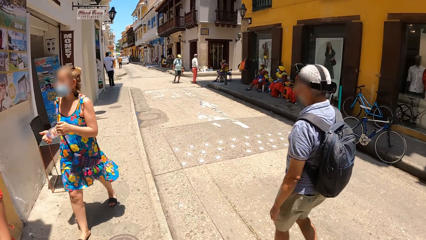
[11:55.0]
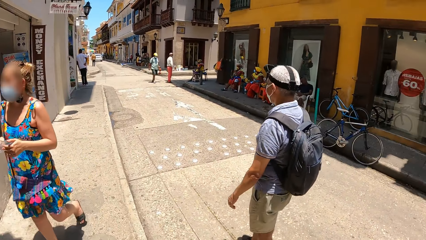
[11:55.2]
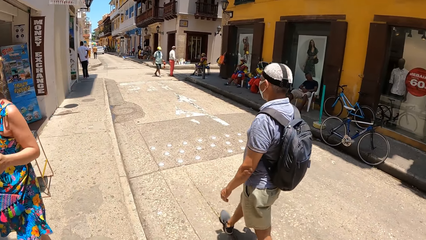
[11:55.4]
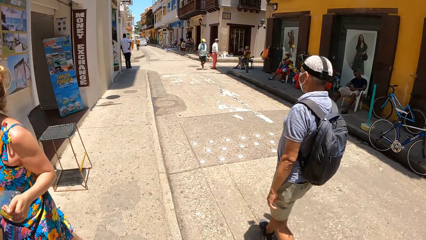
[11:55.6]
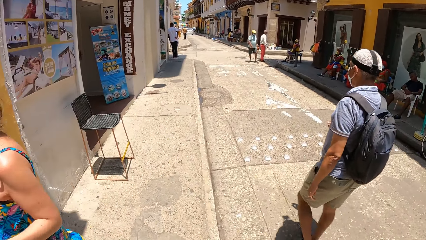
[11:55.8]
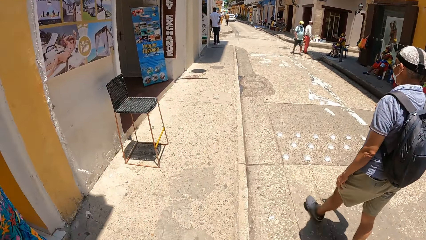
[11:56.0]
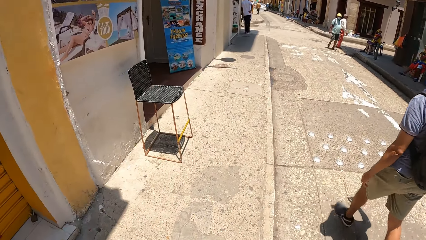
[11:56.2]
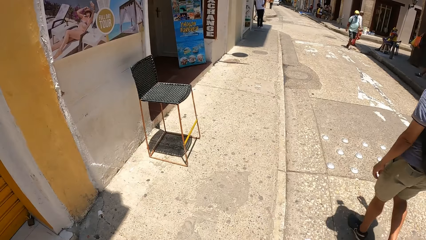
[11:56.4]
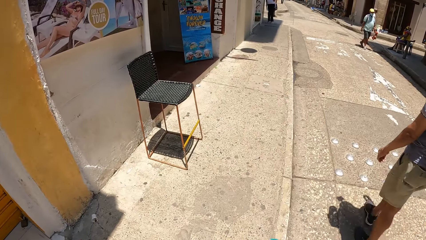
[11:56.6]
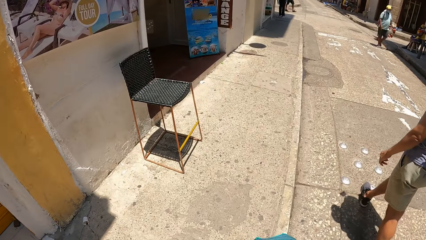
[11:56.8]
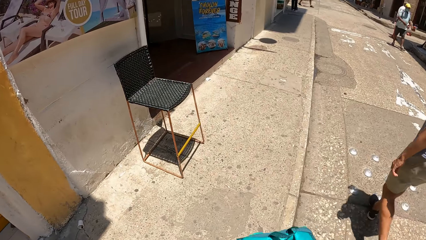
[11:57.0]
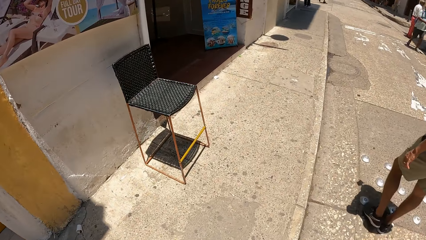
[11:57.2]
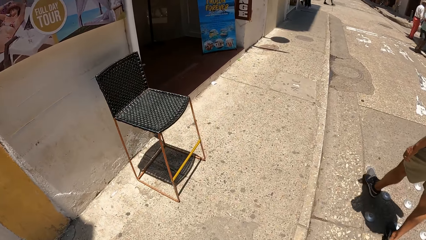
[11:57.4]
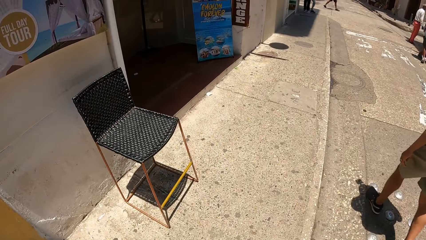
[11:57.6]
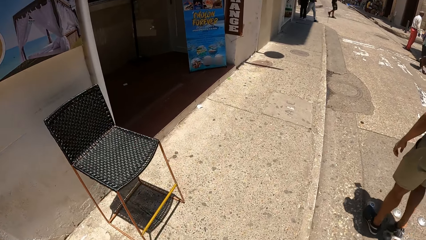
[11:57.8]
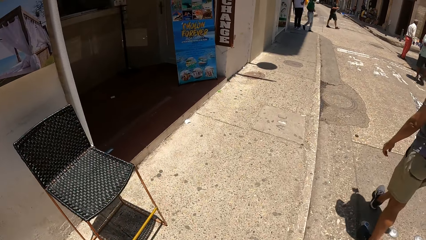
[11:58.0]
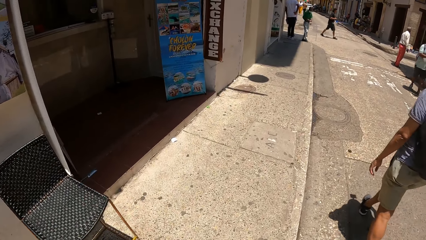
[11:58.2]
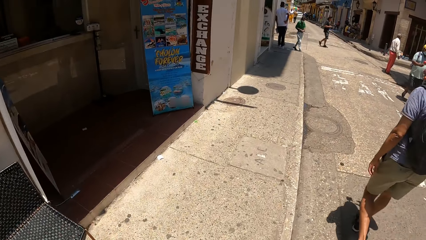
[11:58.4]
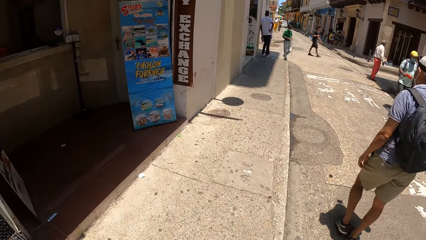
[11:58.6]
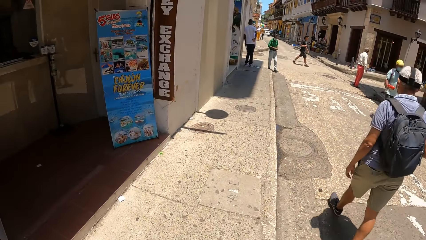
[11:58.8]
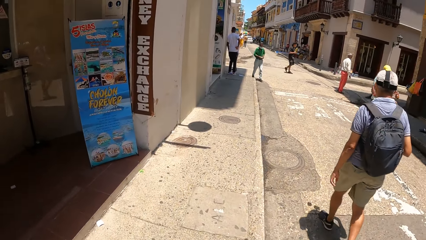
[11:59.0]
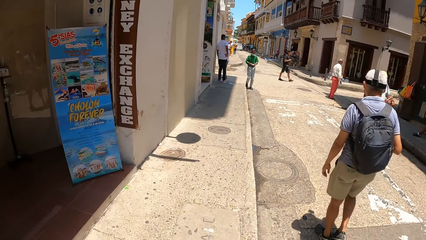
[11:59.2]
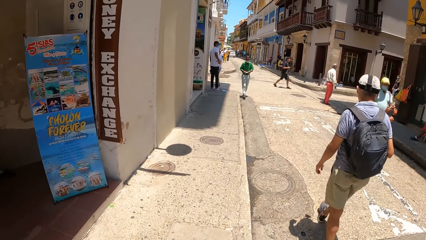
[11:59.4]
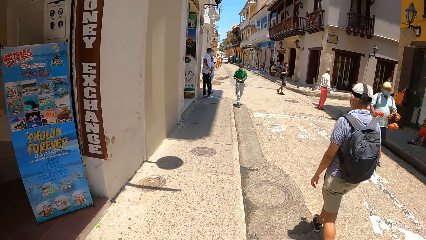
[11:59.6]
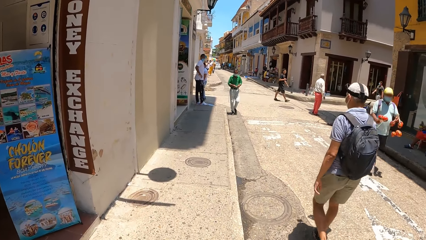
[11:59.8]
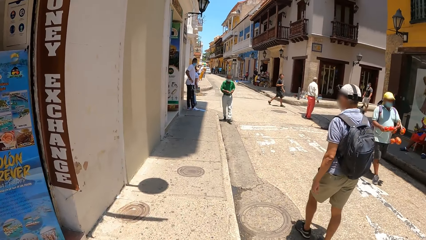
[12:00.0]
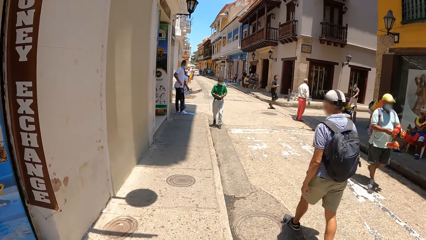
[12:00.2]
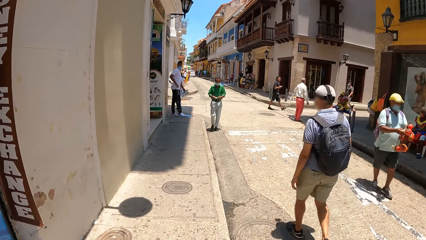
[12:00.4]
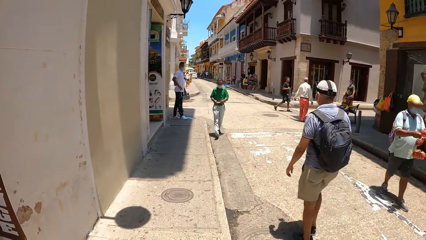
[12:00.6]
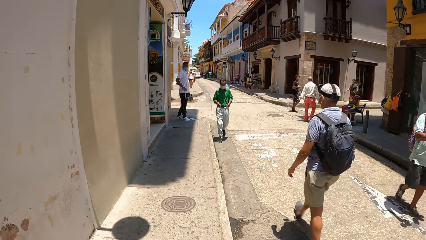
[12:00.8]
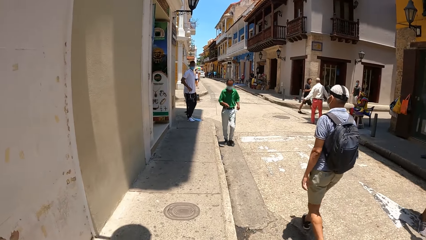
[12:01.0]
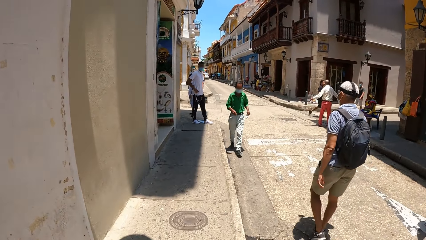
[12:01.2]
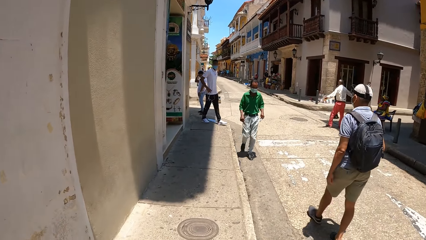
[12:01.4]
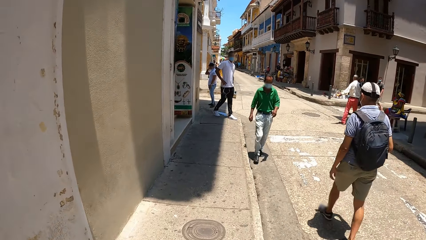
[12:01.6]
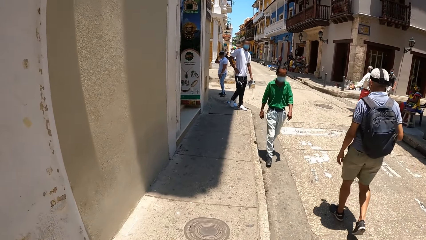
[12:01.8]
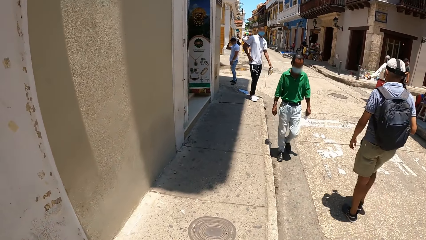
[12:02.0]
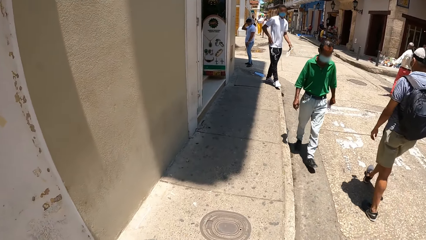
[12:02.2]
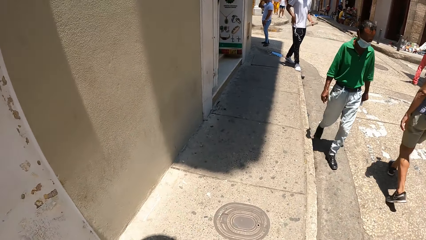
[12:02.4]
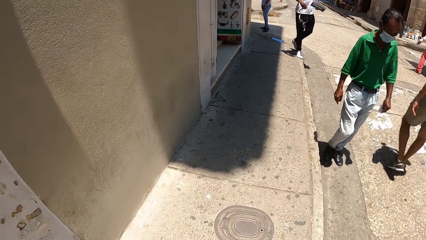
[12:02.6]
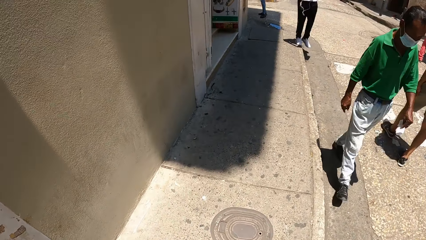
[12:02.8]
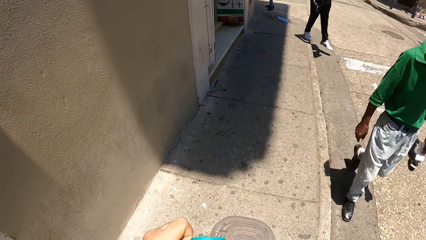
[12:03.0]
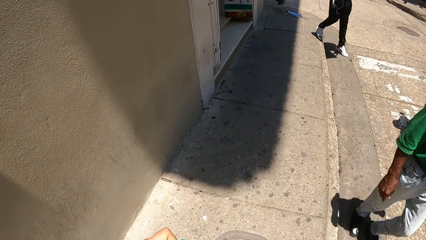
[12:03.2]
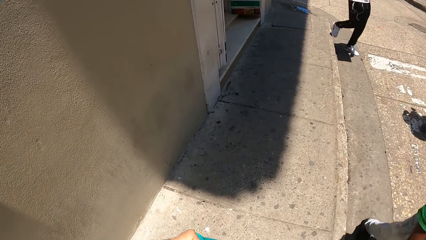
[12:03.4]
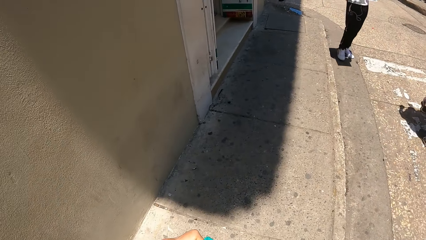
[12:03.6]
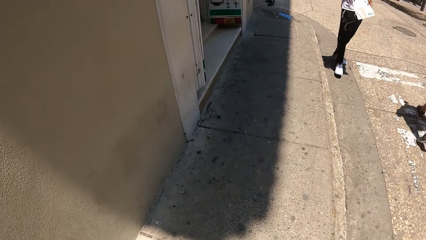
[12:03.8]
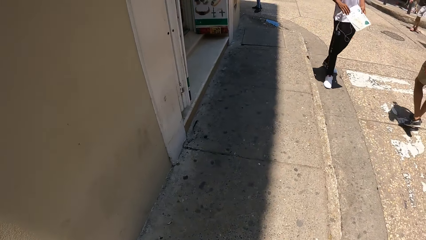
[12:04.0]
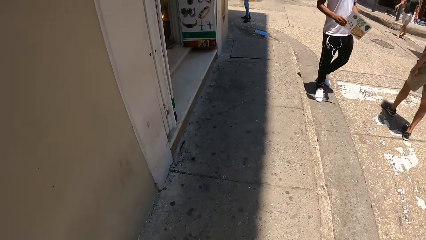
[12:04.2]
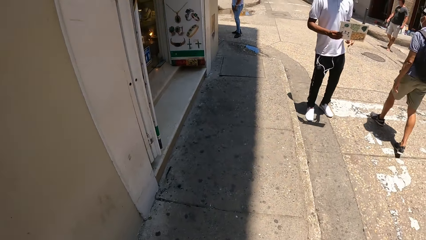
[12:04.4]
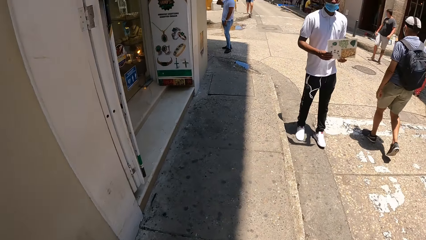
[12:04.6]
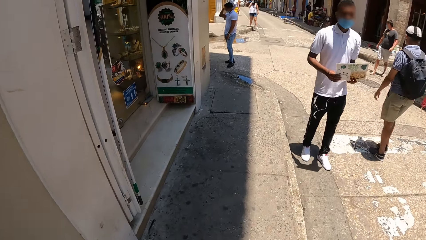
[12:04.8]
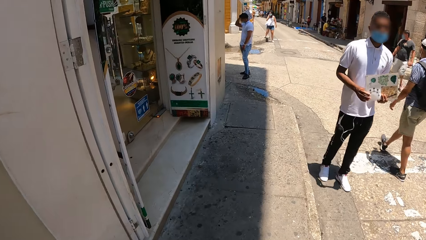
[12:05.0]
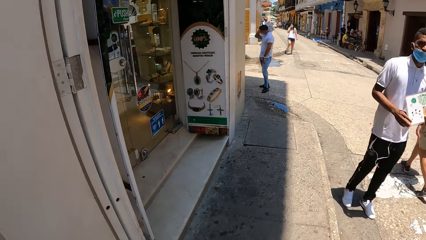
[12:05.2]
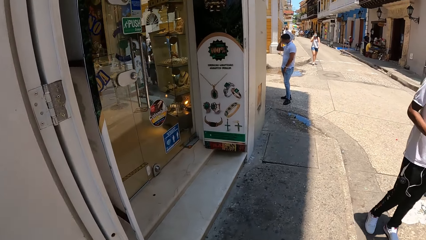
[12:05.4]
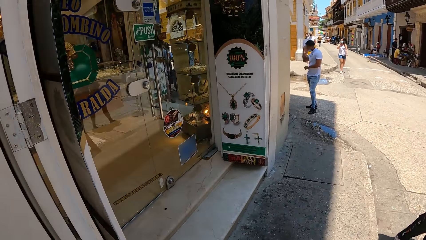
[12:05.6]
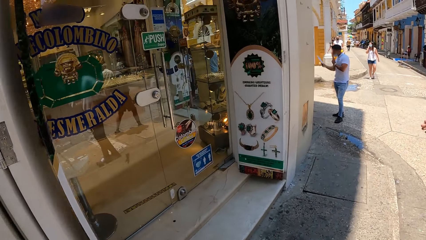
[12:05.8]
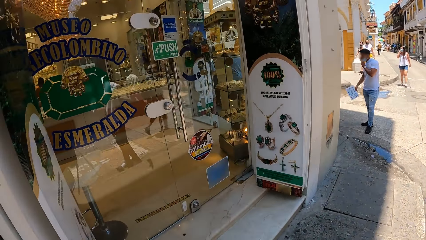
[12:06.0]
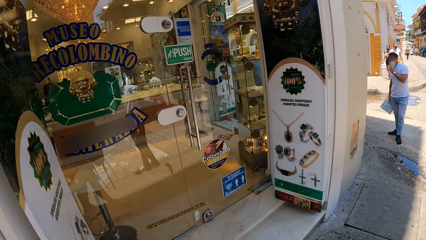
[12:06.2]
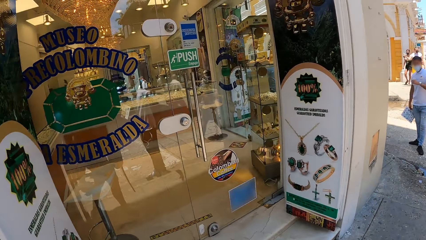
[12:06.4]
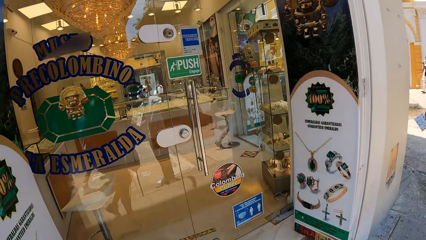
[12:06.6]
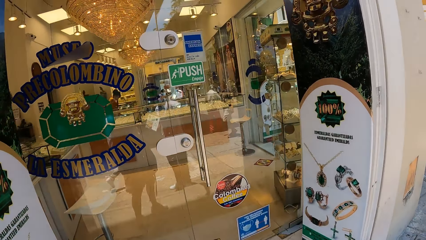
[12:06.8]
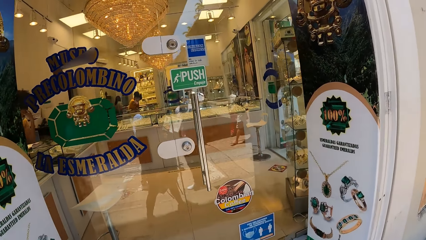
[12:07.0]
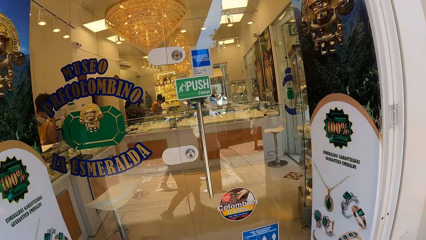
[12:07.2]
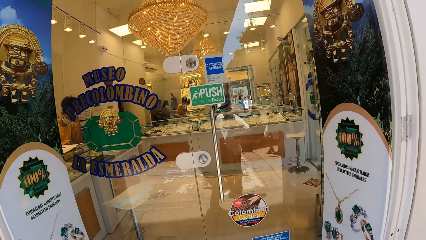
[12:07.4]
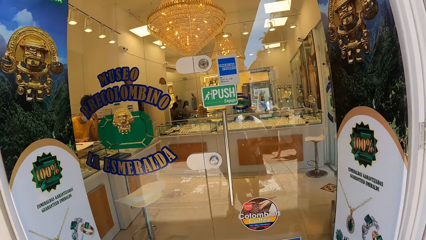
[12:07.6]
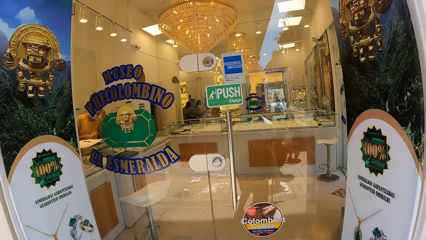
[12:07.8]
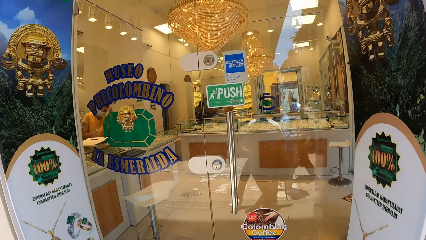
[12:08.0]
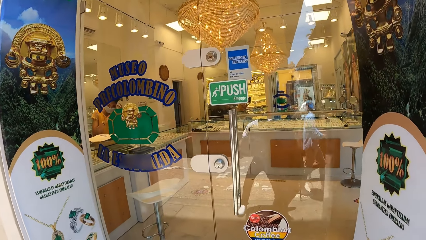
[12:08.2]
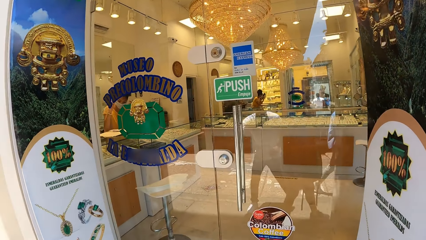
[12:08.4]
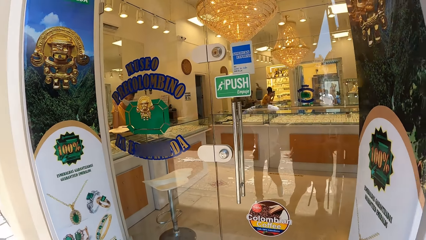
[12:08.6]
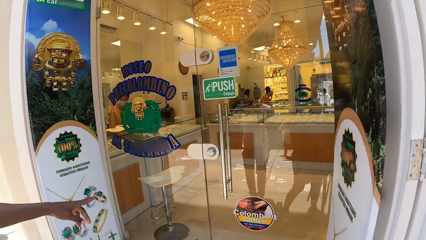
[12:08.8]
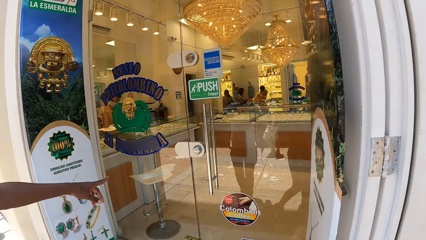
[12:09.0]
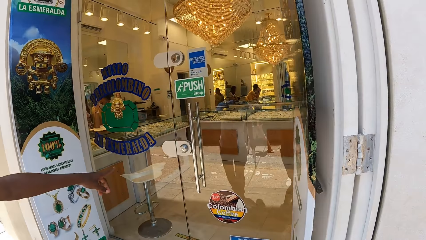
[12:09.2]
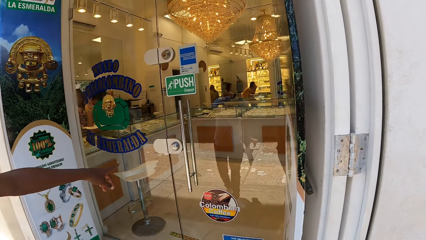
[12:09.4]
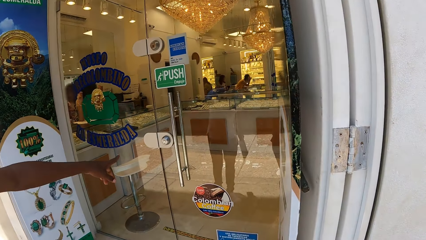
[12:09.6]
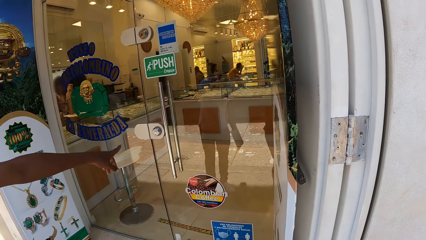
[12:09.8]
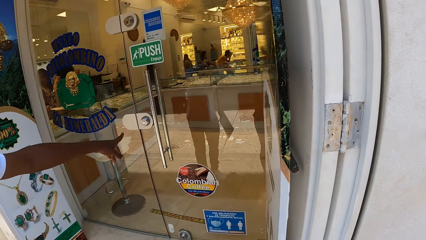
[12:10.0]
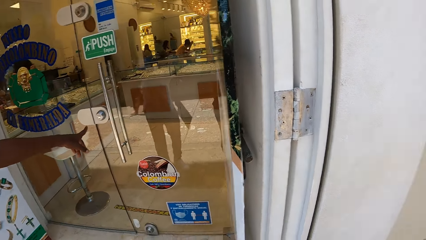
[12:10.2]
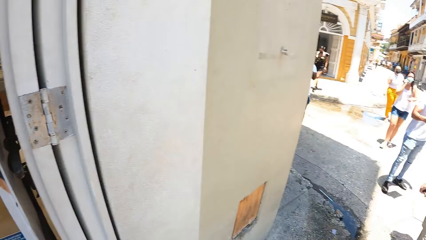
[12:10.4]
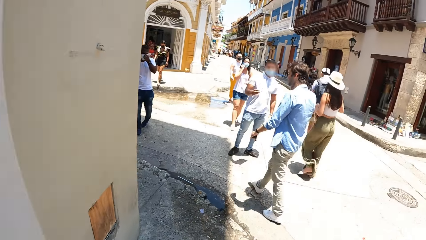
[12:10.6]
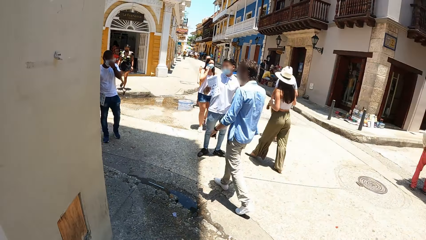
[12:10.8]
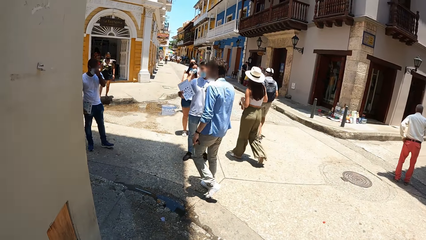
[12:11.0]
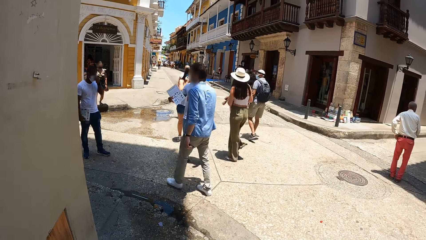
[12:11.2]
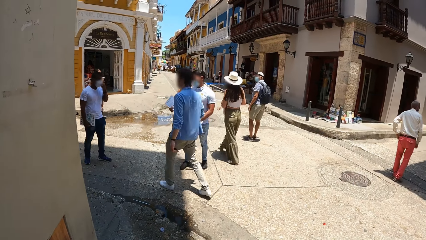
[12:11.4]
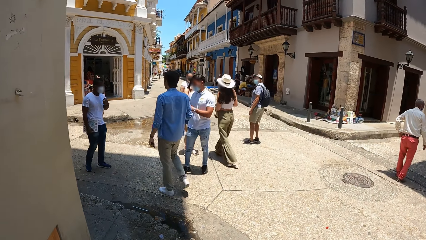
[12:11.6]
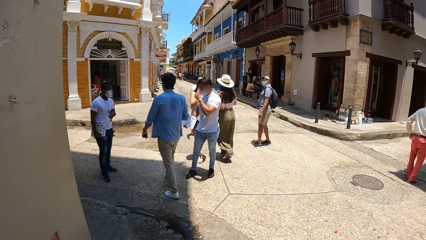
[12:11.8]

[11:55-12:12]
The camera wearer looks inside the jewelry shop.
